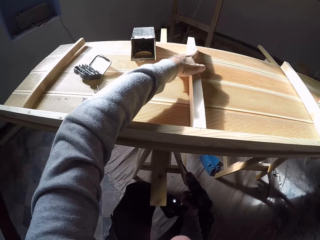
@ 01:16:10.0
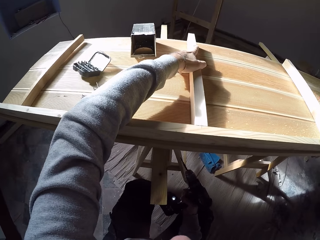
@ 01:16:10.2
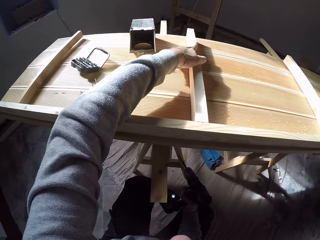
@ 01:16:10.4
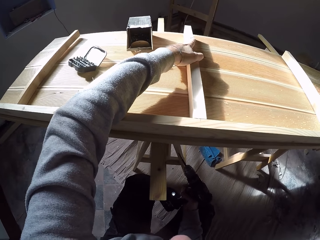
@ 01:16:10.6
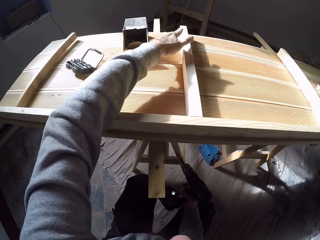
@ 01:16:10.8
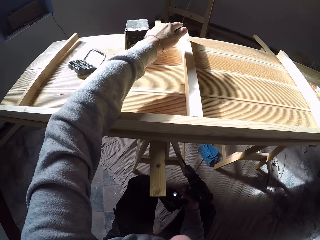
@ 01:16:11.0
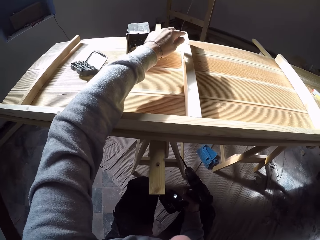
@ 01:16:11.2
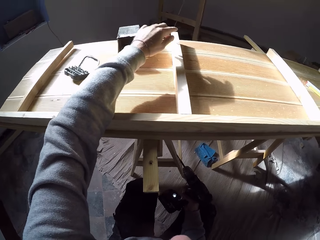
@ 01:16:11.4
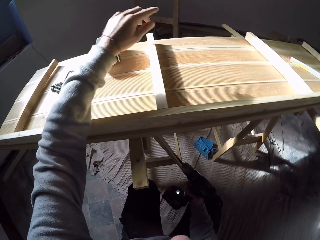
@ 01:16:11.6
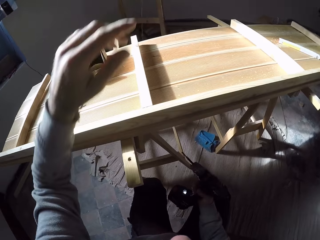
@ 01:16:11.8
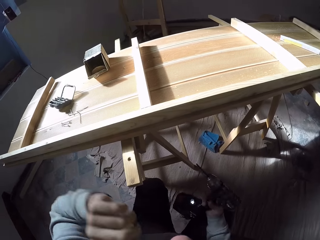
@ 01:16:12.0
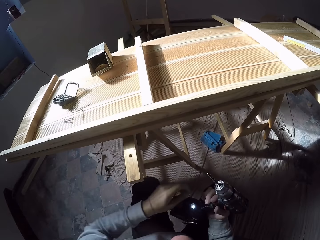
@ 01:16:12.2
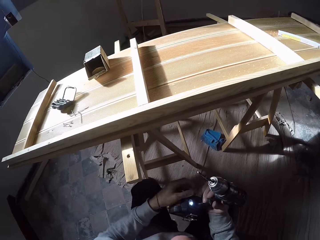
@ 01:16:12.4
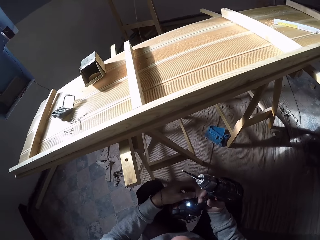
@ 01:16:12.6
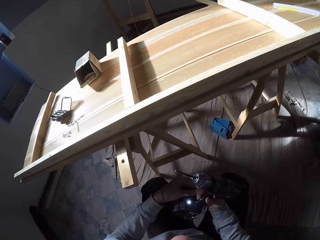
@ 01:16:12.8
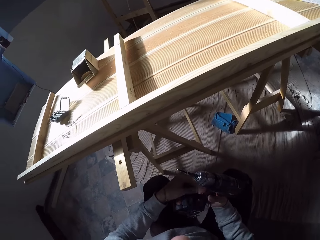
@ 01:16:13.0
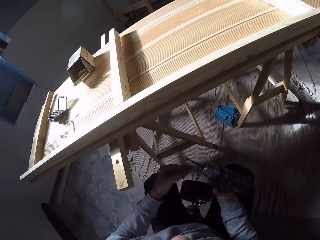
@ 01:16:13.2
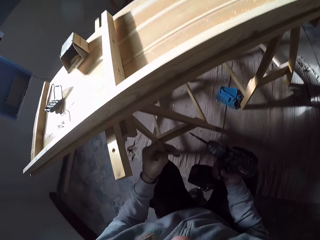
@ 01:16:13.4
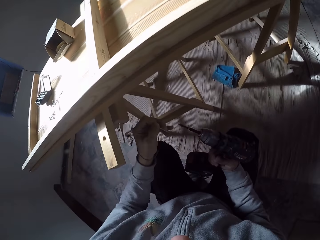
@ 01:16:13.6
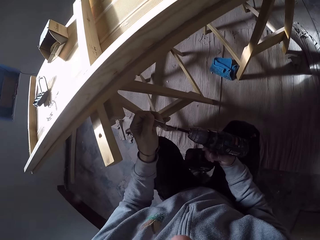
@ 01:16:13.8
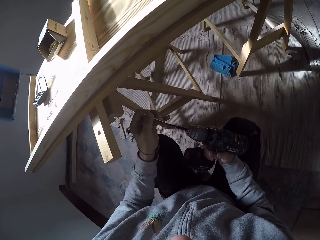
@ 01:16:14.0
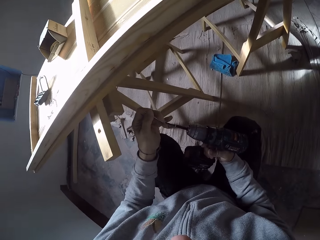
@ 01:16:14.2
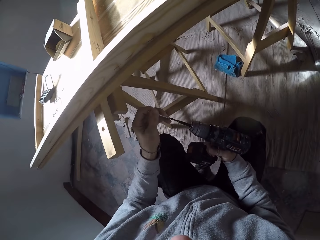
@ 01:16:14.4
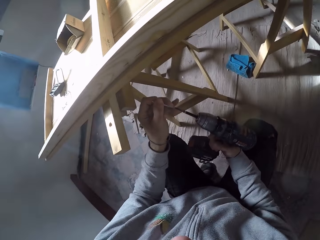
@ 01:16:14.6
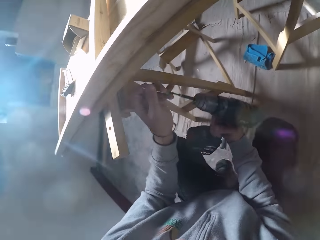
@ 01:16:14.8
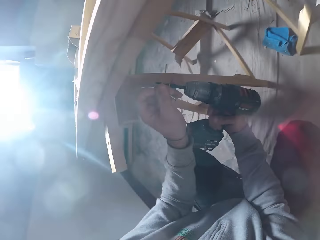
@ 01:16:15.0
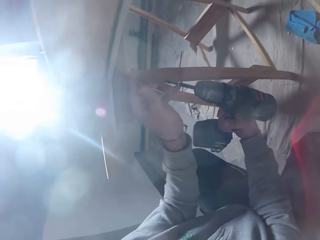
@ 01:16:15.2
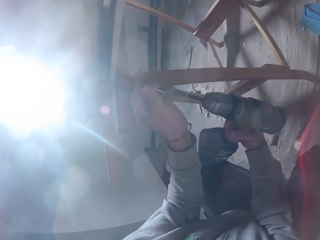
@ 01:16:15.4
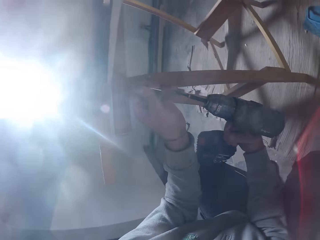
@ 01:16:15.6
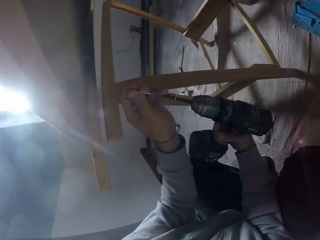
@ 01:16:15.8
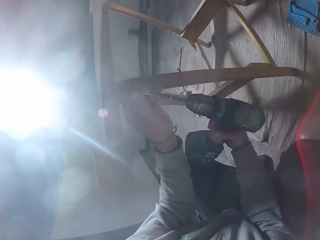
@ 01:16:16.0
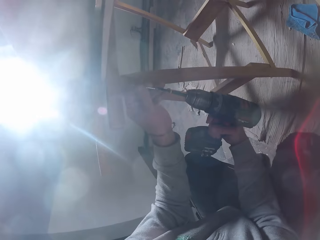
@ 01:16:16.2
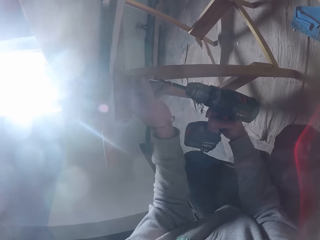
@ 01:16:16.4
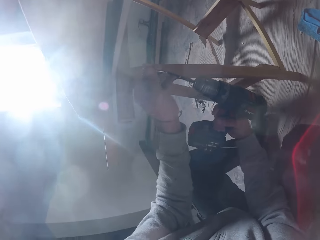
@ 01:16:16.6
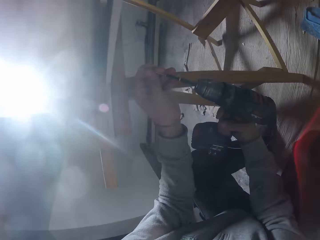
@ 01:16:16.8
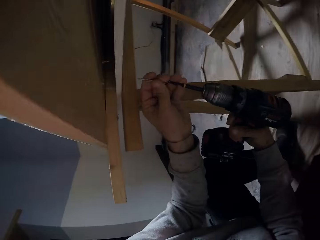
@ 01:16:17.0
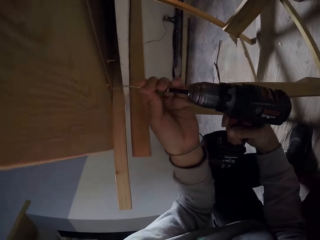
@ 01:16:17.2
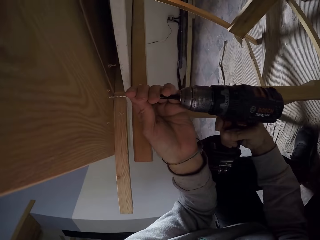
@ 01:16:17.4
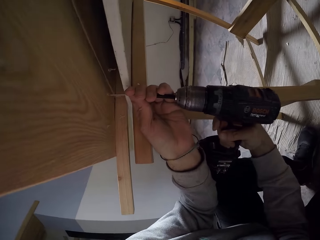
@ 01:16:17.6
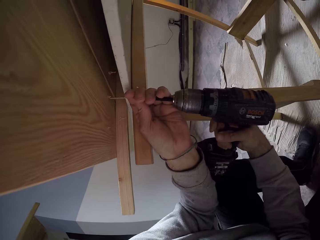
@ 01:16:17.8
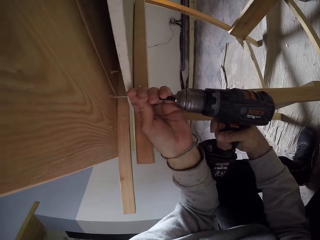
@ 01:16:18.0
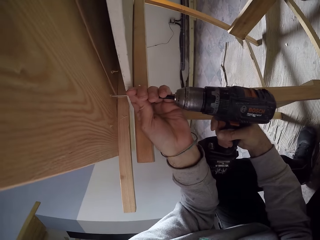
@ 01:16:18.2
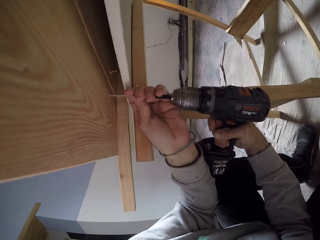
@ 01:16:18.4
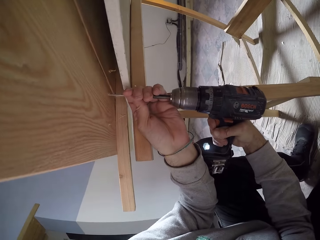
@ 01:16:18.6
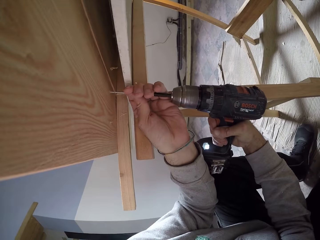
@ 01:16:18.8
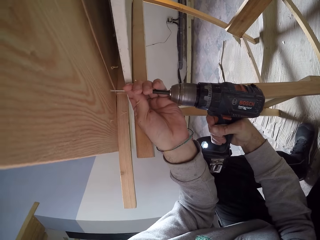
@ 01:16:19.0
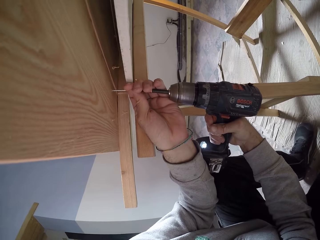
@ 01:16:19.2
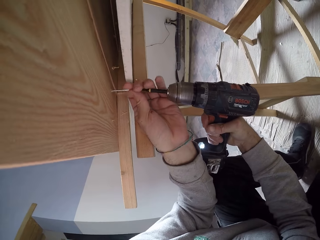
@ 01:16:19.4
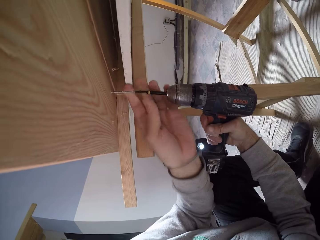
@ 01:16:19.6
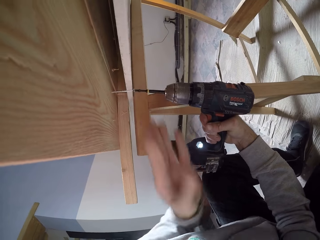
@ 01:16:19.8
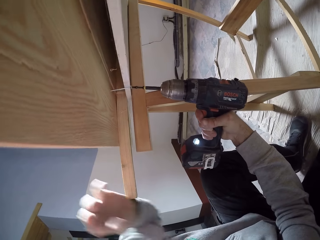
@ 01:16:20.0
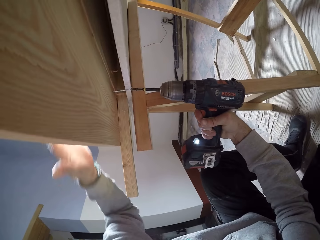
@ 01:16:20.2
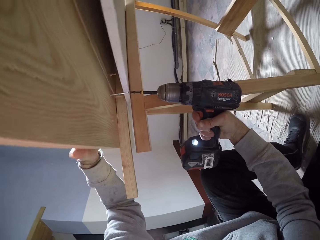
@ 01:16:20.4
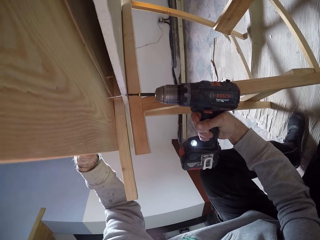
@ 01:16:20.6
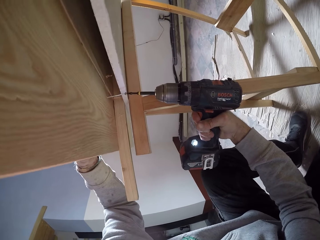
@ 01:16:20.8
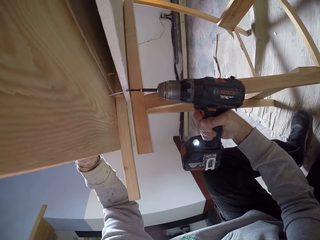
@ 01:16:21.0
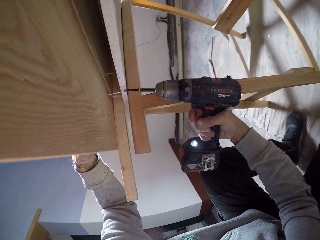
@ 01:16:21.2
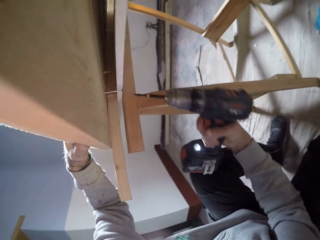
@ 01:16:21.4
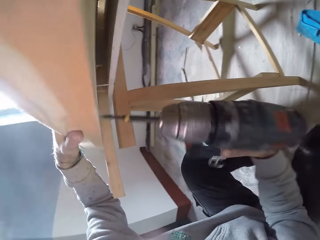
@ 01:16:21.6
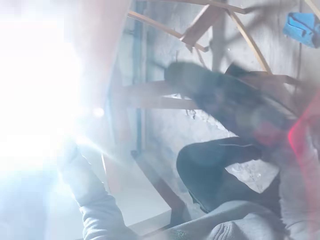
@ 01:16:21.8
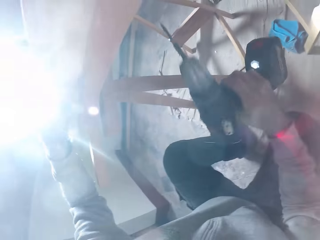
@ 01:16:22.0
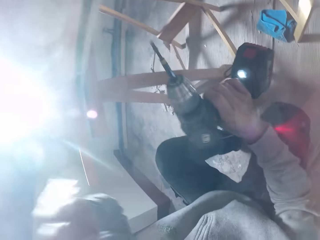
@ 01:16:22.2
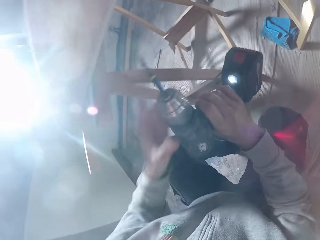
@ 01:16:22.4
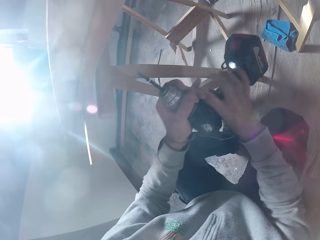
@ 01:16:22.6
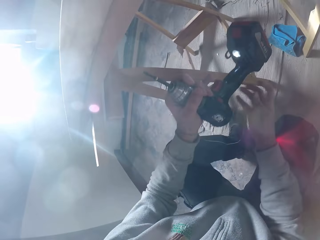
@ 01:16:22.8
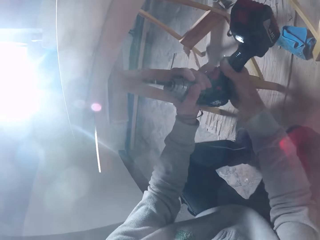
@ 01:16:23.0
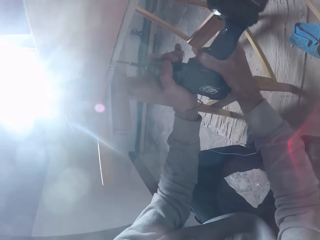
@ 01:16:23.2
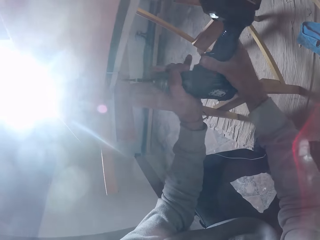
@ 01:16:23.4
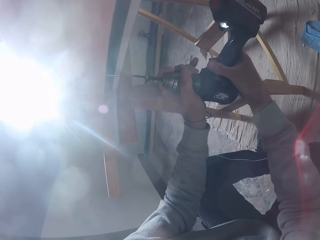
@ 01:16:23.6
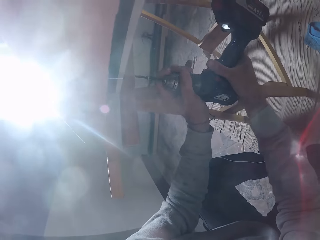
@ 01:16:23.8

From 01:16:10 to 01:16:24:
The camera wearer lifts his hand from the wood. He passes the screw or nail from his right hand to his left hand. He inserts the screw into the drill bit of the electric screwdriver or drill with his left hand. He drives the screw into the wooden structure with the electric screwdriver in his right hand, in the hole under the stand. He lifts the drill from the nail and positions the drill in his hand.

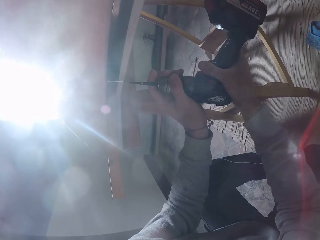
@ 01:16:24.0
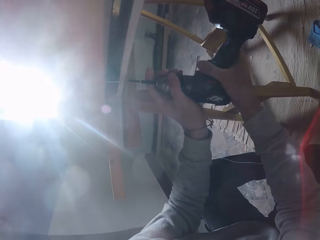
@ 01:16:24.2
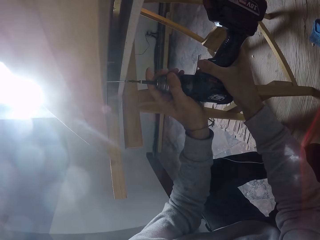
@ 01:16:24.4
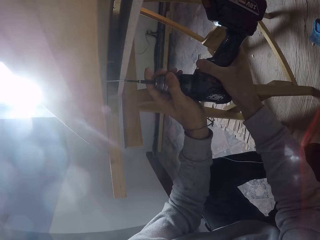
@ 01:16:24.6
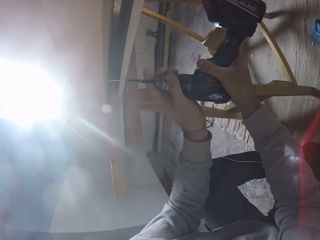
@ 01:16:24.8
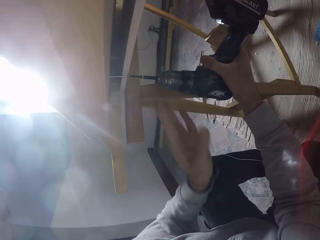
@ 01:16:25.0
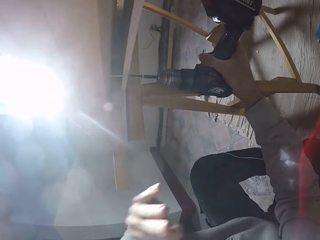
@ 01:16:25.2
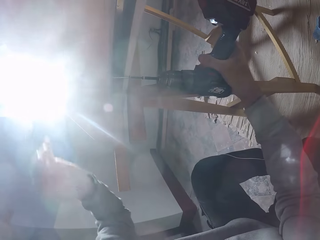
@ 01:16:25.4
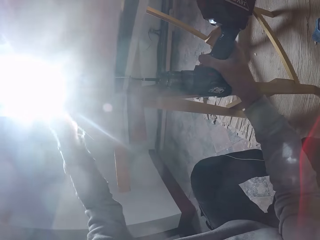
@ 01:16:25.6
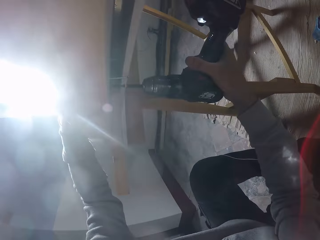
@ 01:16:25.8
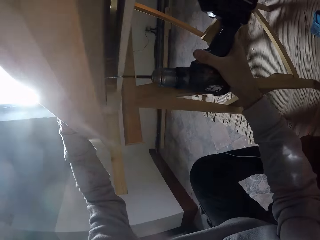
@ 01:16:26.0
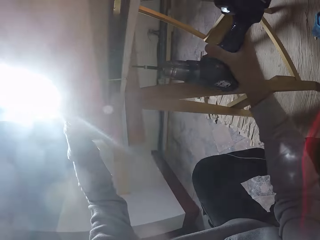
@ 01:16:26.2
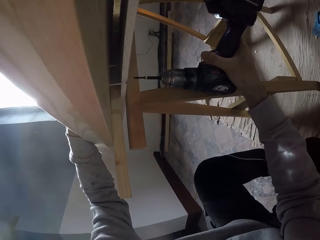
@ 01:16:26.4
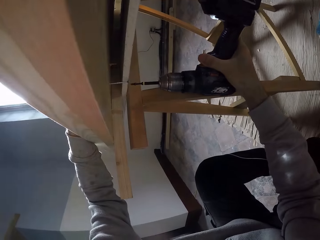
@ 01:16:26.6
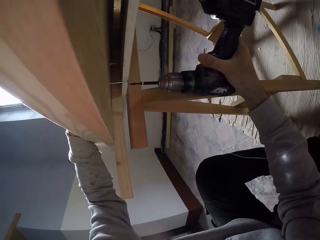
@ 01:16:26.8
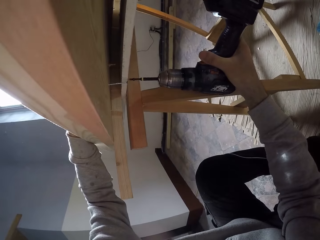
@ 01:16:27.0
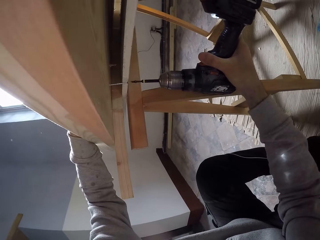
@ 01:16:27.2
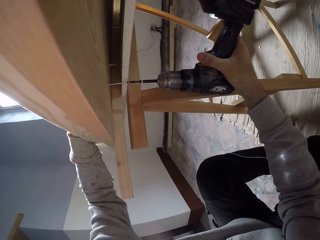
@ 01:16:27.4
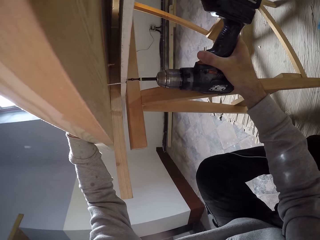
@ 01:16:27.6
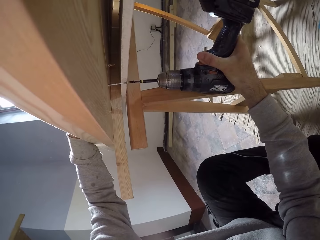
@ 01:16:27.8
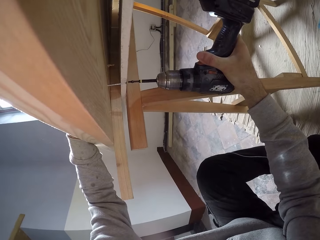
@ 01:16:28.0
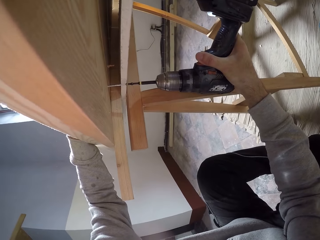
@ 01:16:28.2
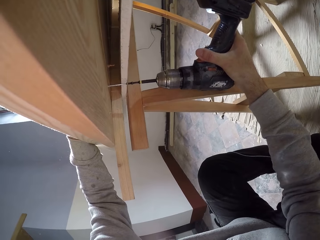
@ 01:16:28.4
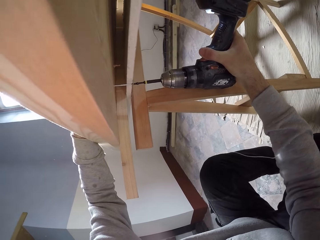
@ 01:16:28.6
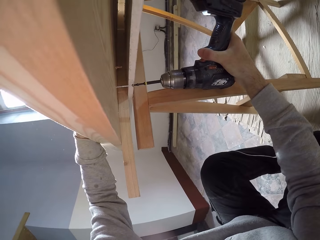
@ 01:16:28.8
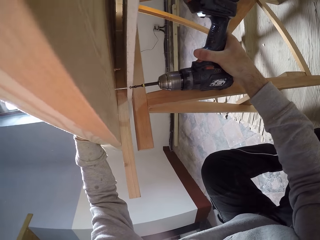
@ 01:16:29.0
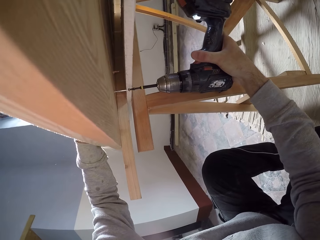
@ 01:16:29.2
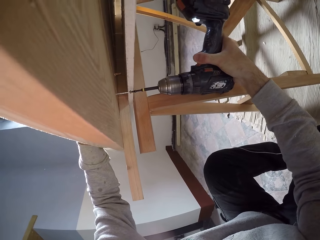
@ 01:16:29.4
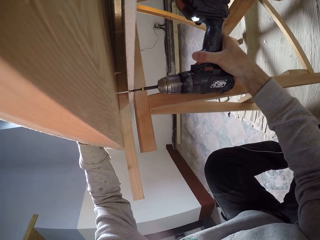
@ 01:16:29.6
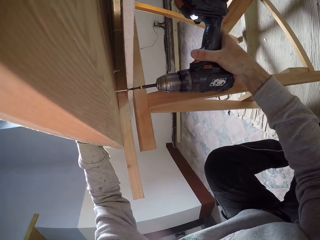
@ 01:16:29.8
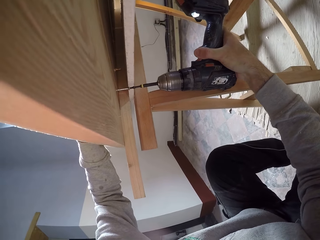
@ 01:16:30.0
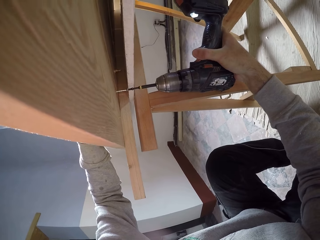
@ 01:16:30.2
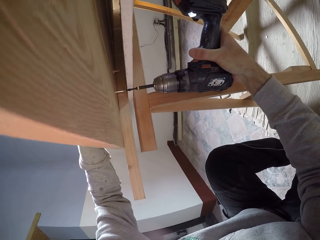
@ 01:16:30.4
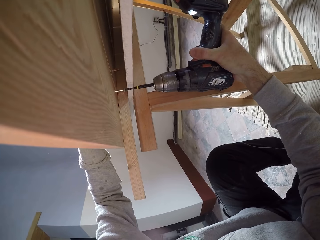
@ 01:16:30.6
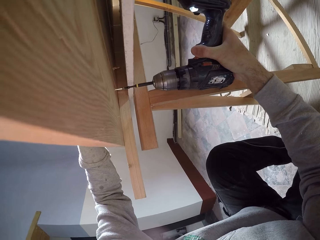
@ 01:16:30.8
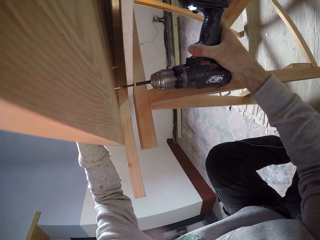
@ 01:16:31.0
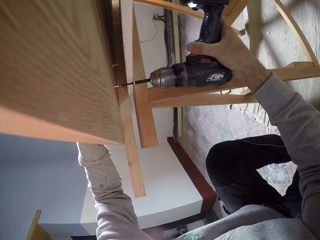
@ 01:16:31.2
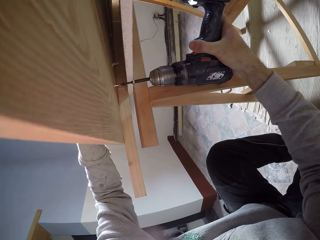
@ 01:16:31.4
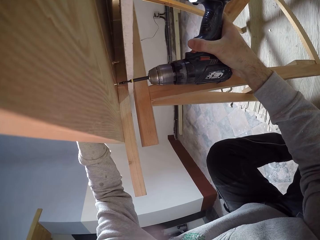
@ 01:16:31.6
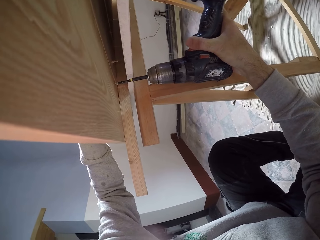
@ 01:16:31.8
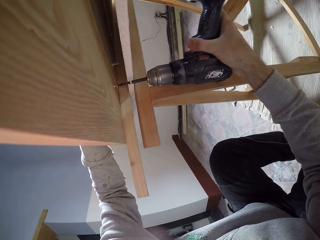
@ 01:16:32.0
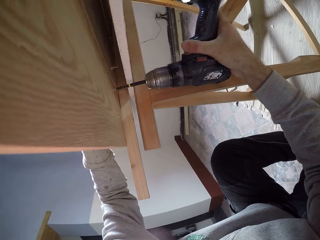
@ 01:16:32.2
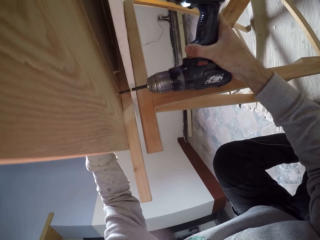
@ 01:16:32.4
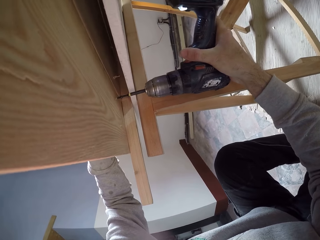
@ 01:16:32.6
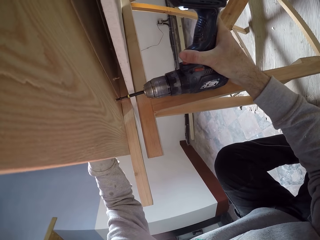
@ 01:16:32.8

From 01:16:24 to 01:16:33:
The camera wearer drills a nail in the hole under the stand with the drill.
